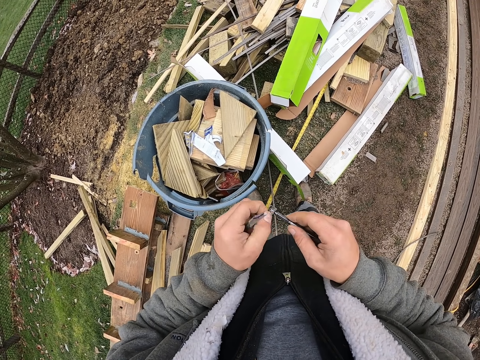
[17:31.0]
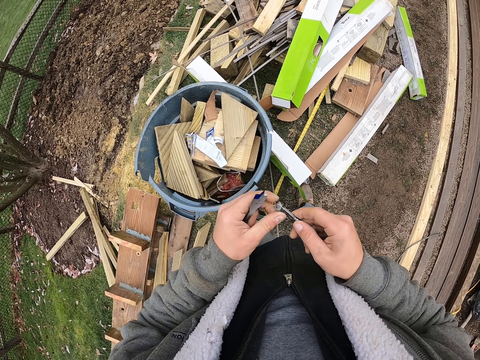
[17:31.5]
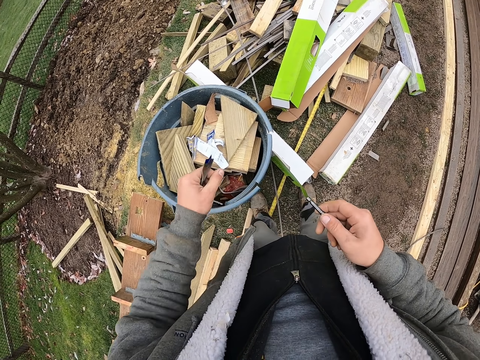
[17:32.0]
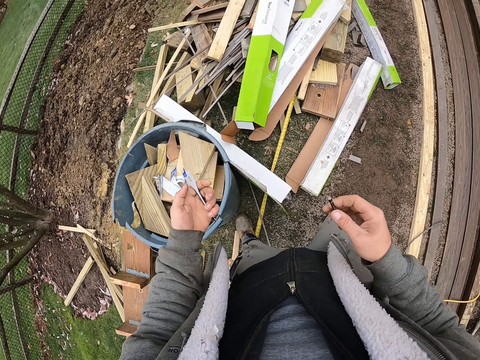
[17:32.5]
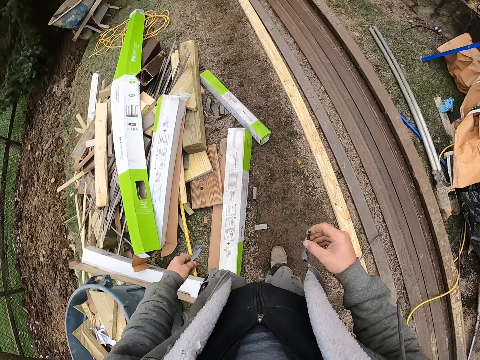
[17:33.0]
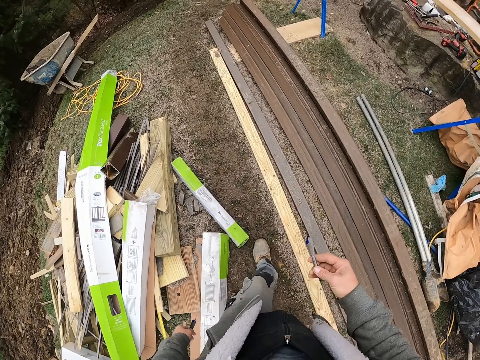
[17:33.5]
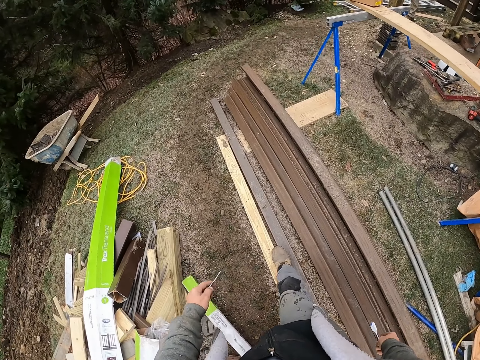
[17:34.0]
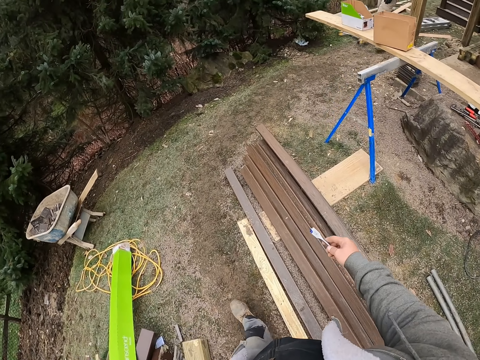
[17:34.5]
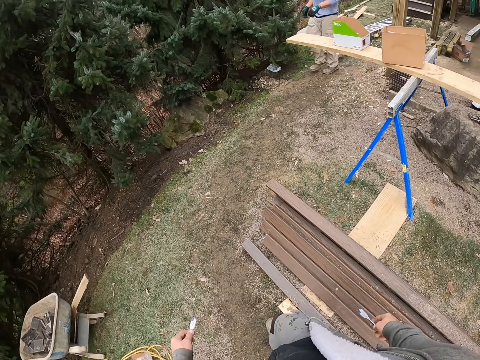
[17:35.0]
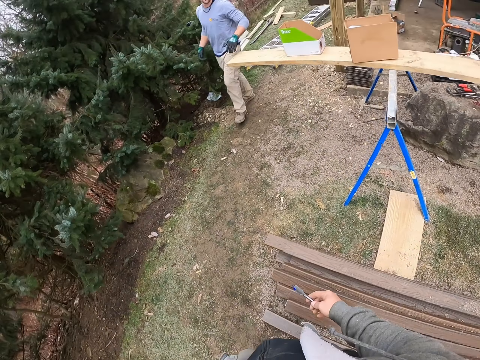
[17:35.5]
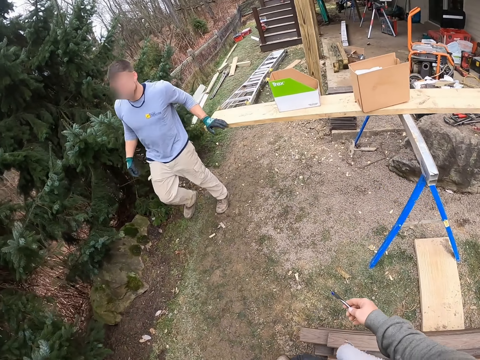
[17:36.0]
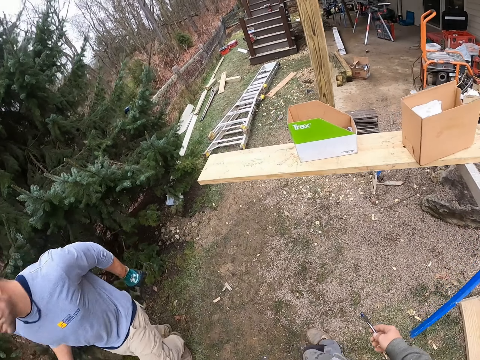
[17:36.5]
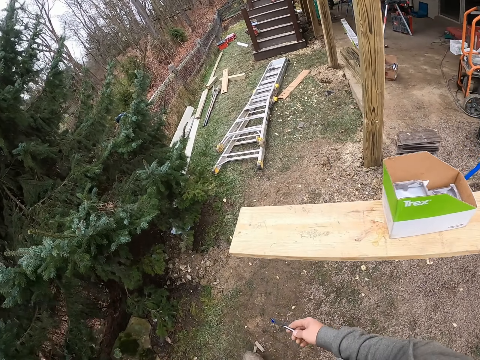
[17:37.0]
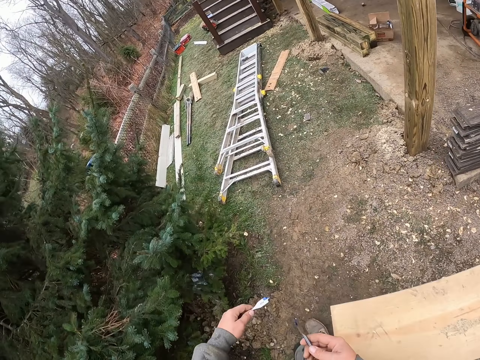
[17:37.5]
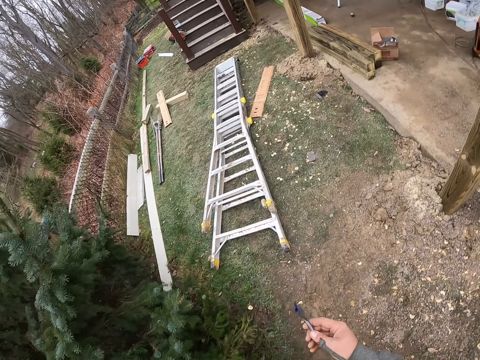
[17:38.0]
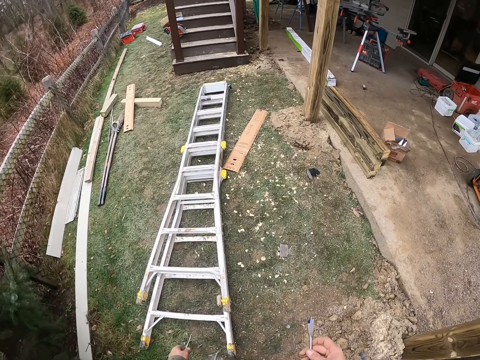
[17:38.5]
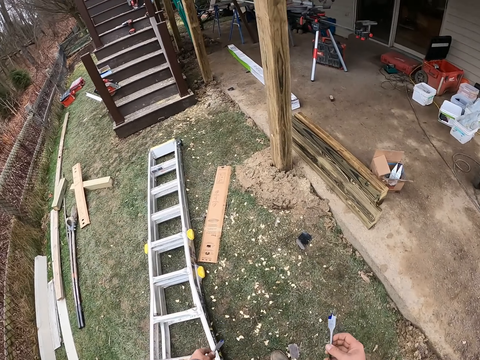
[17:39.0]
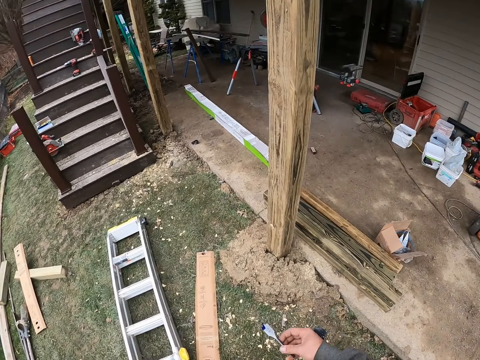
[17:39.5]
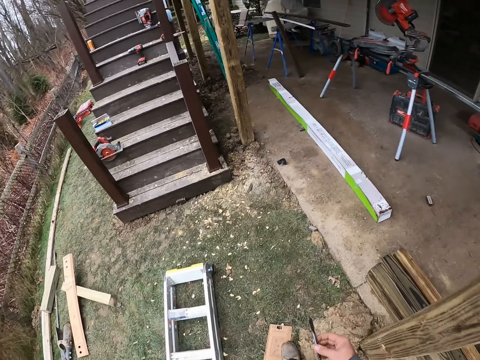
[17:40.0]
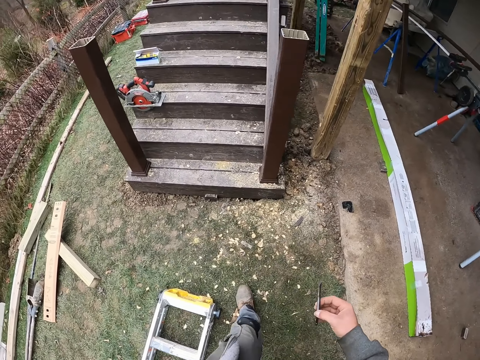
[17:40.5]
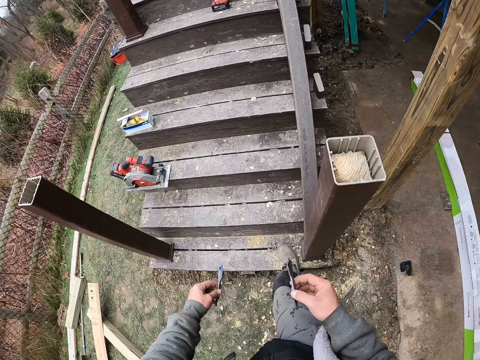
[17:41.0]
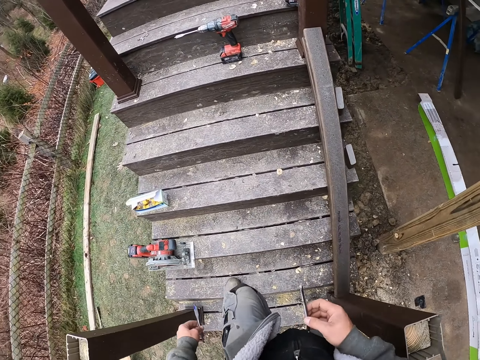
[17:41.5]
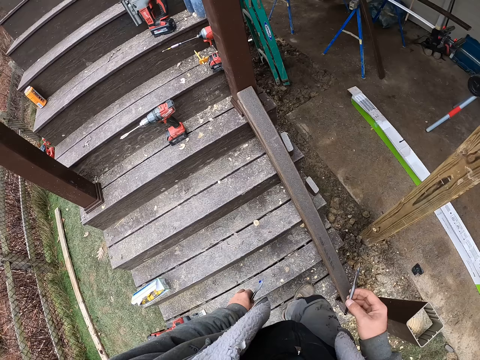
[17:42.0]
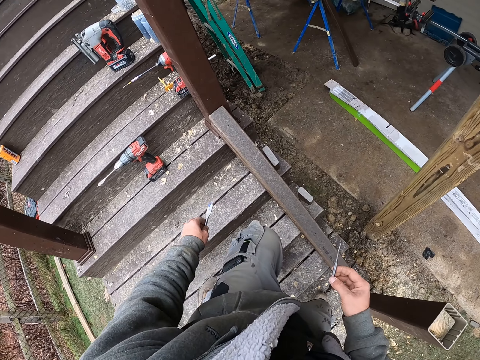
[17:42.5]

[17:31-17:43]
The camera wearer pulls a paper. They pull the paper again. They dispose the paper. They walk towards the construction site. A man walks around.

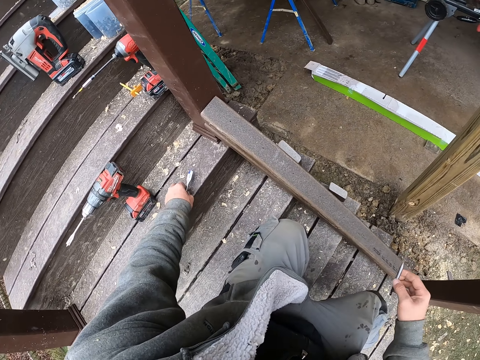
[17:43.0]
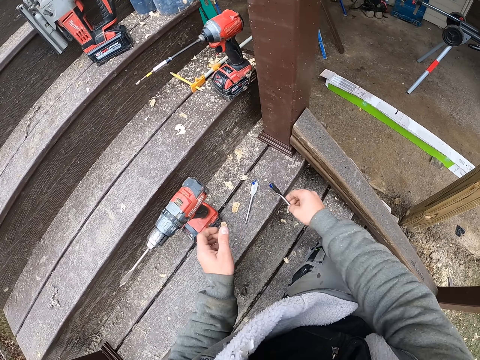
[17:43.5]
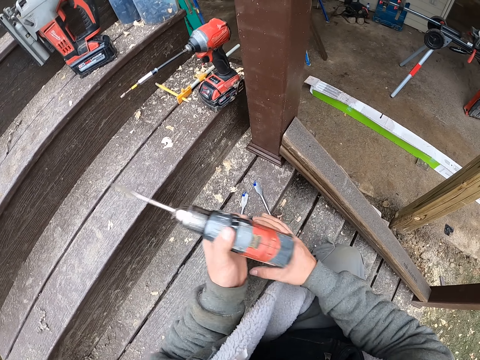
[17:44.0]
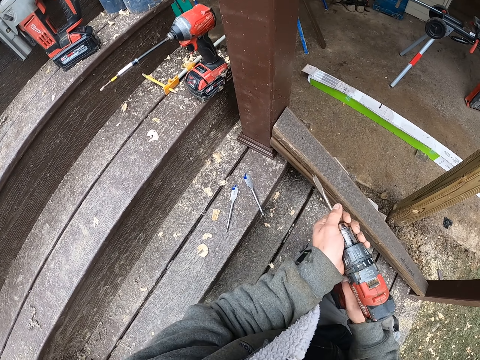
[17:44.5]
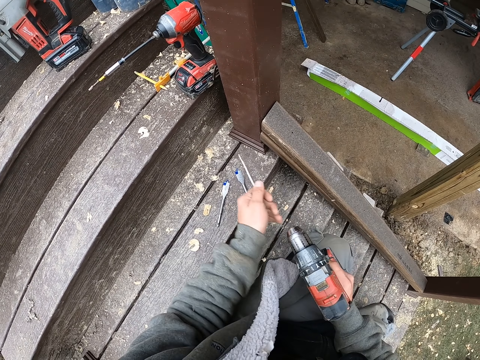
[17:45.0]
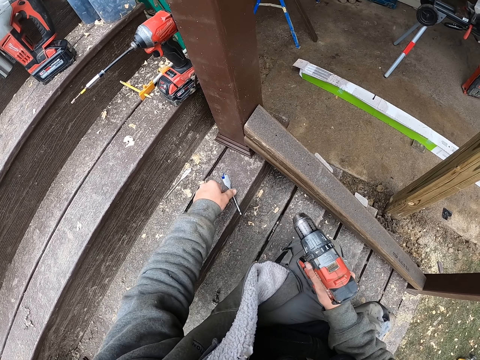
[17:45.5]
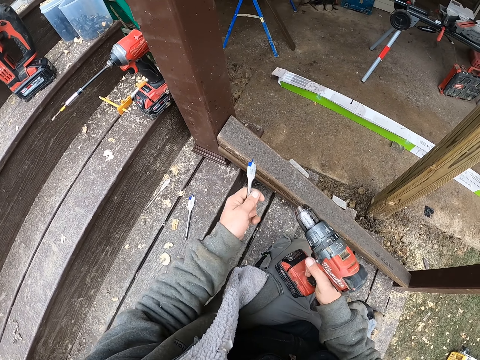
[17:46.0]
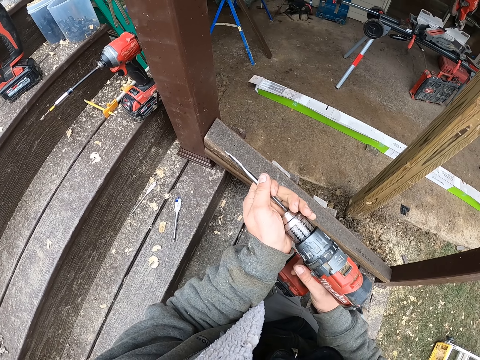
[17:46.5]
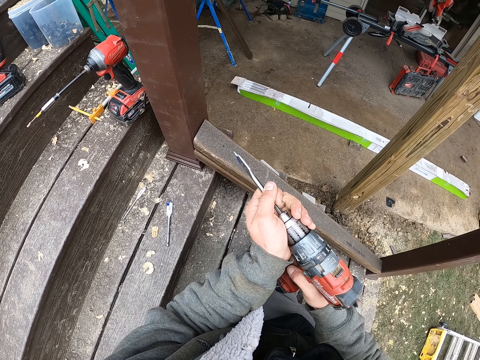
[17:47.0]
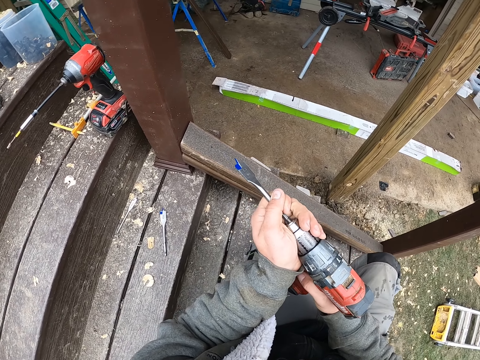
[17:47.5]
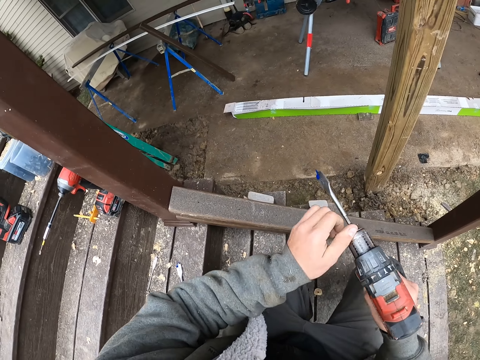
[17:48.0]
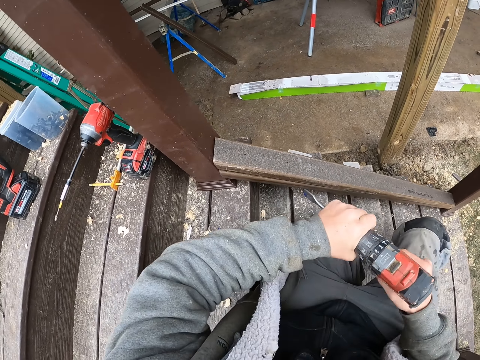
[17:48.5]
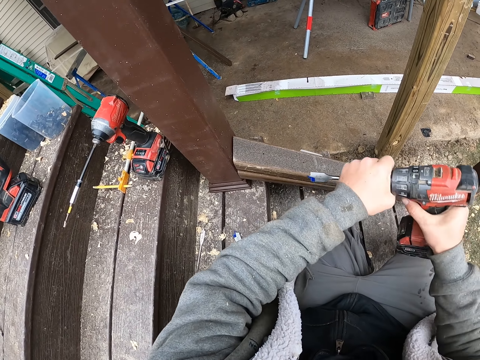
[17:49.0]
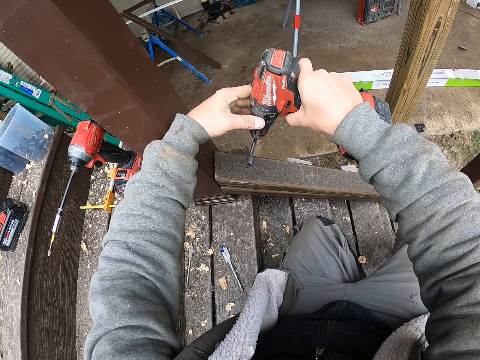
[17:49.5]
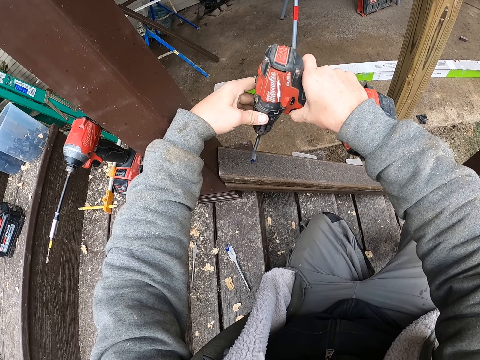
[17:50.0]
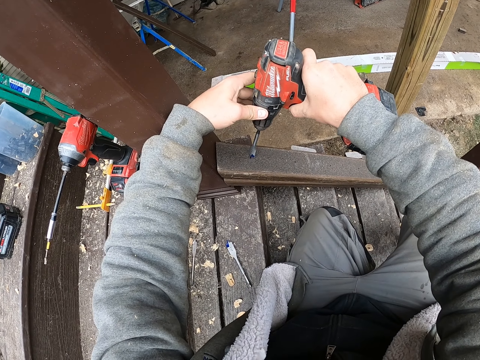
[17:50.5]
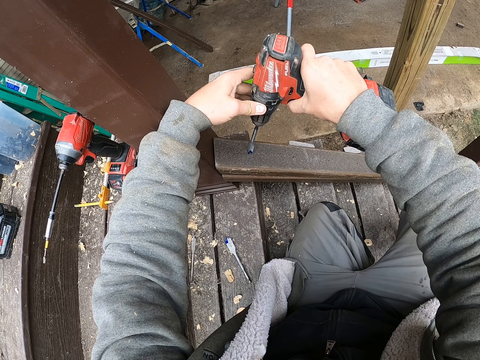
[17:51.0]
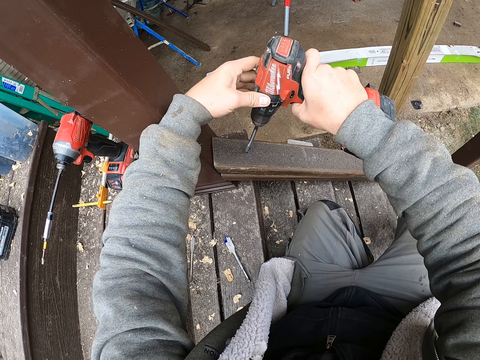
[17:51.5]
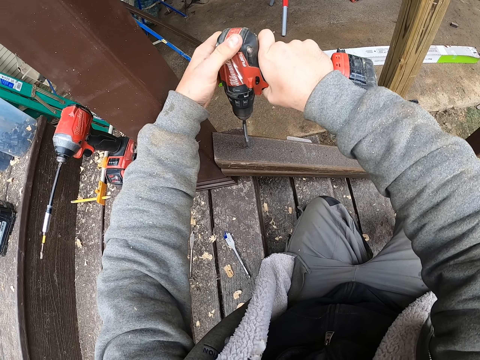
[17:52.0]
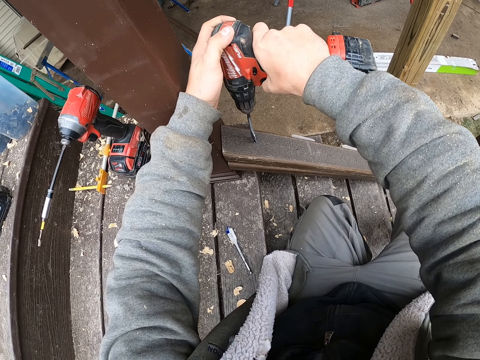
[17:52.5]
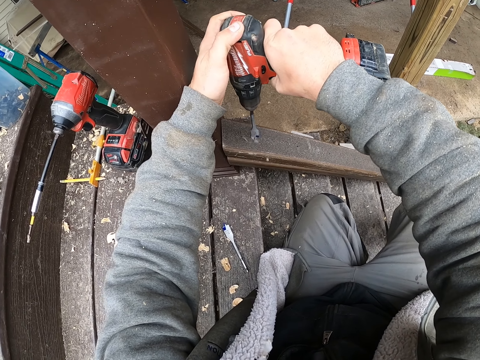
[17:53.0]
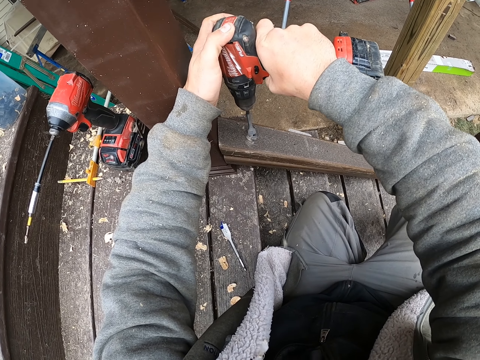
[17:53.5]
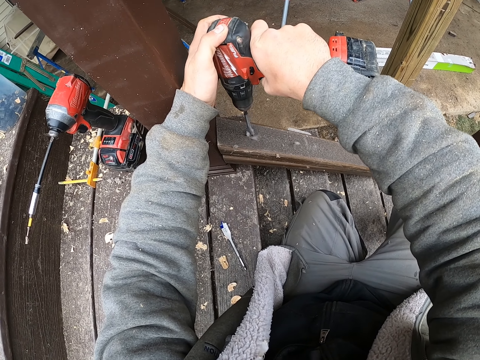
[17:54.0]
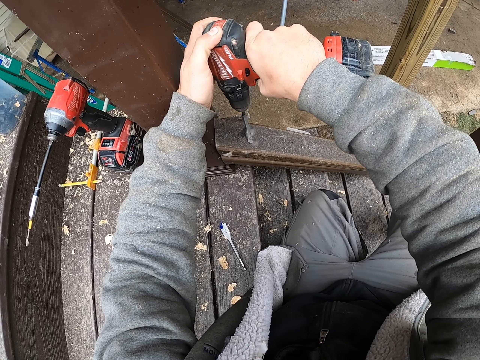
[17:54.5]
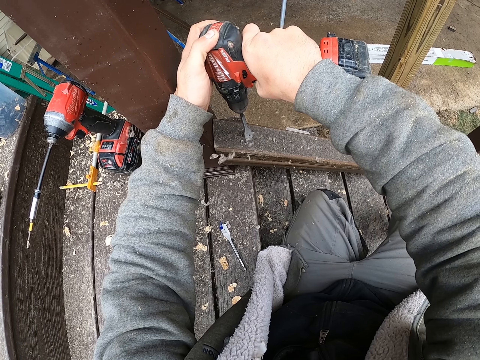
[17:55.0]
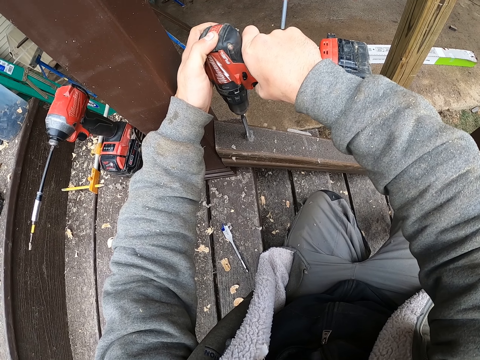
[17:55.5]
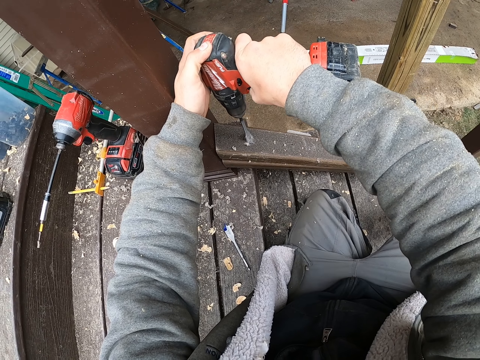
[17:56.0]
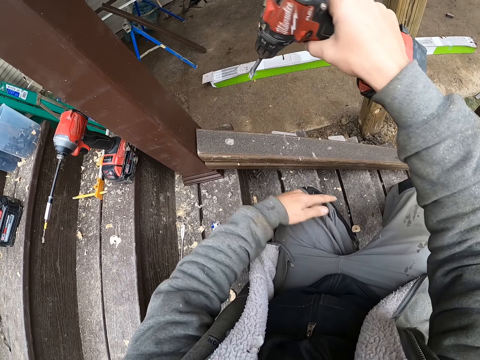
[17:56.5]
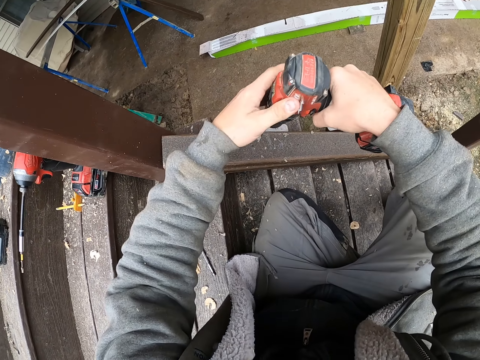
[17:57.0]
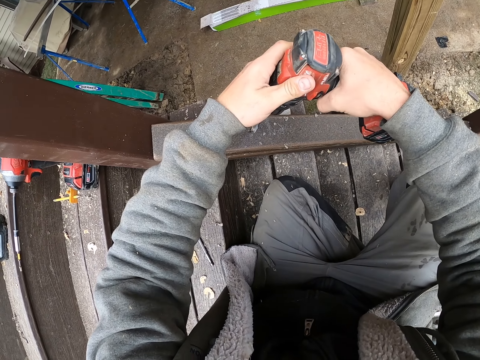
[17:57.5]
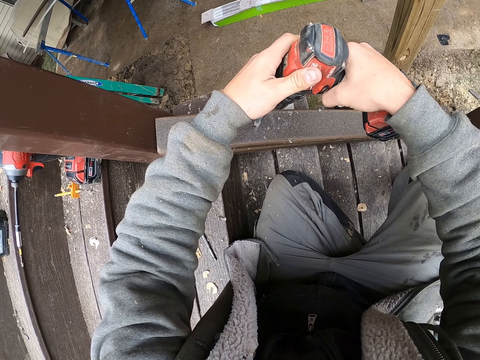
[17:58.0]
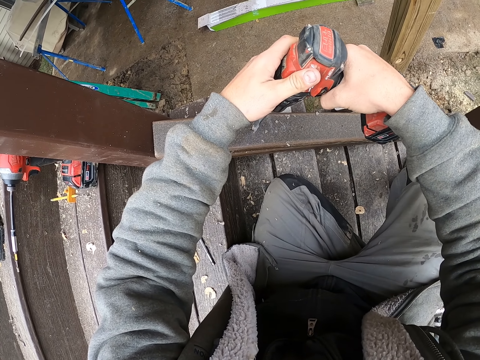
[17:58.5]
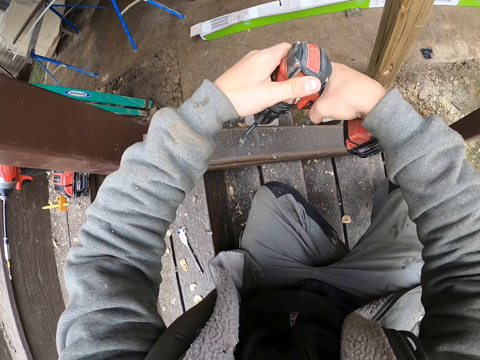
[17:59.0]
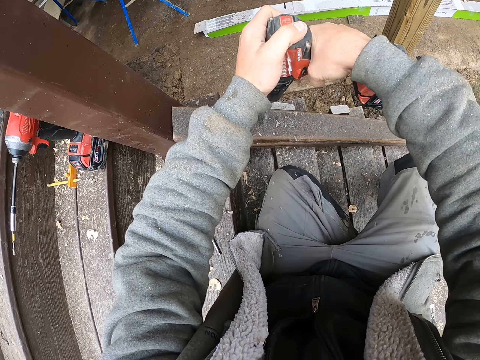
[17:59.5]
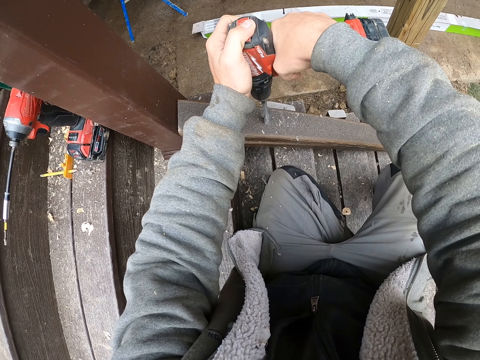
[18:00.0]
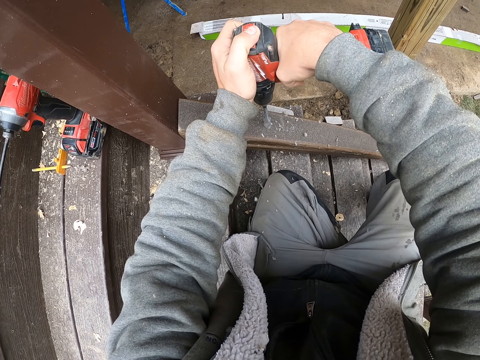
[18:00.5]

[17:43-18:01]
The camera wearer places the chuck drill on the stairs. They take an impact drill machine or impact wrench. They hold the impact drill machine. They remove the chuck drill from the impact drill machine. They place the chuck drill on the stairs. They take a new chuck drill from the stairs. They put the chuck drill to the impact drill machine. They hold the impact wrench. They put the drill on wood. They drill the wood. They wipe the wood. They hold the impact wrench. They put the drill on the wood. They drill the wood.
